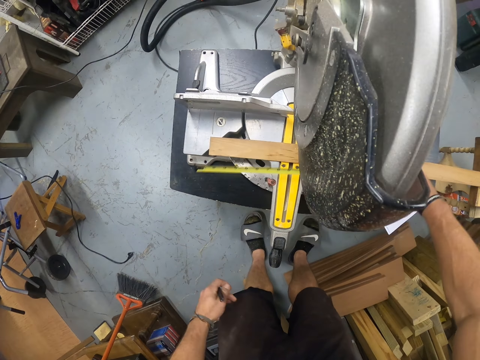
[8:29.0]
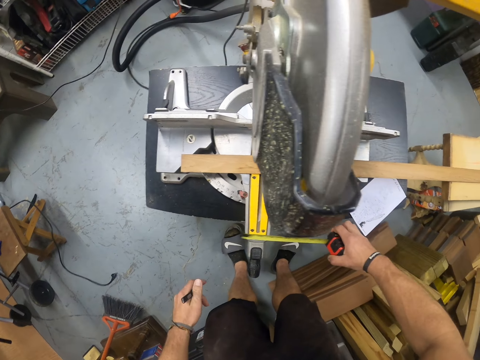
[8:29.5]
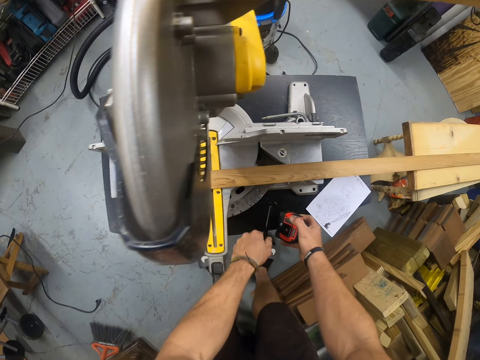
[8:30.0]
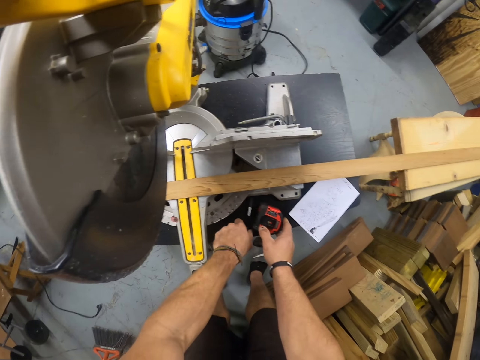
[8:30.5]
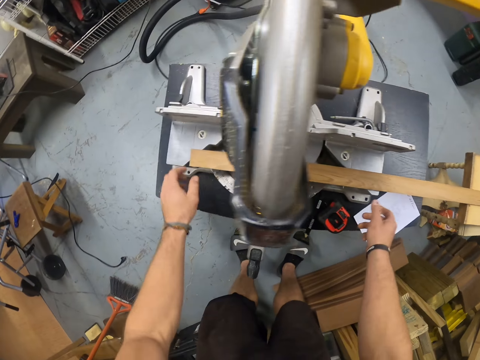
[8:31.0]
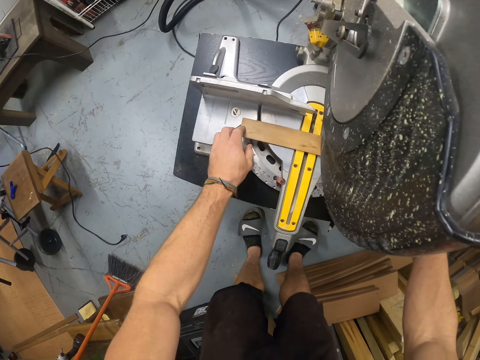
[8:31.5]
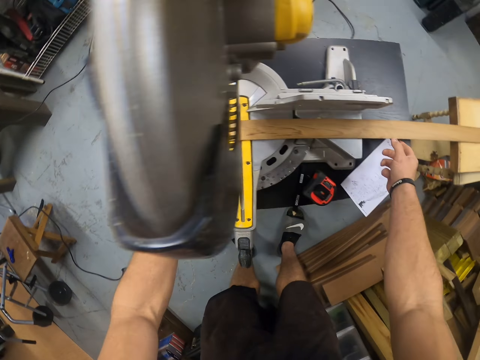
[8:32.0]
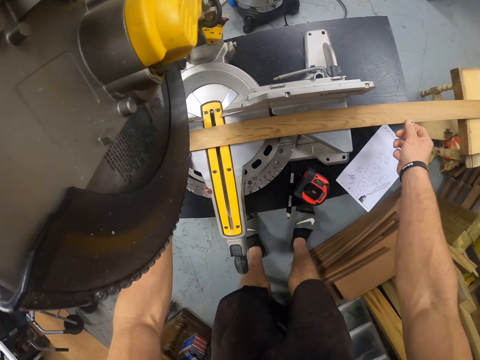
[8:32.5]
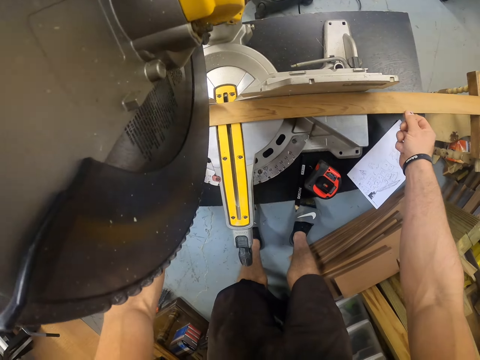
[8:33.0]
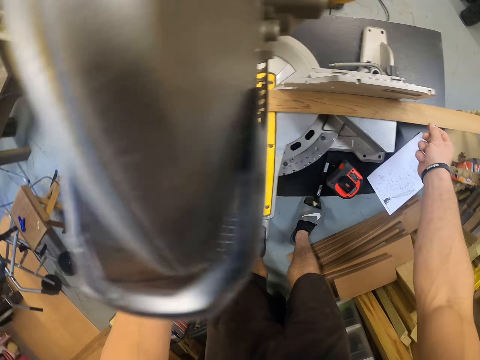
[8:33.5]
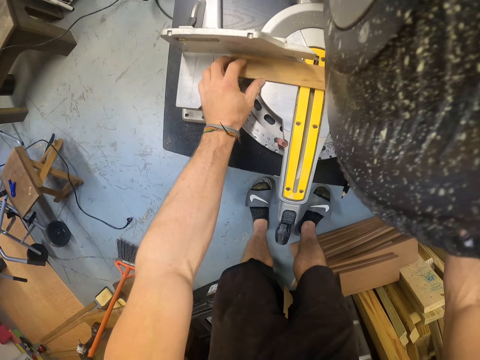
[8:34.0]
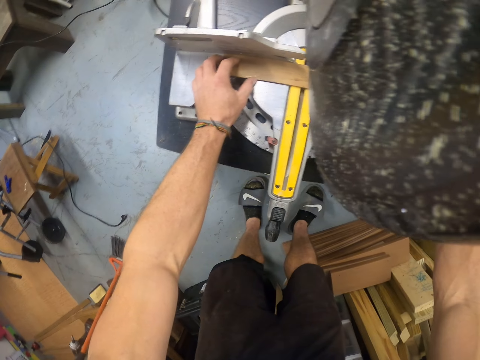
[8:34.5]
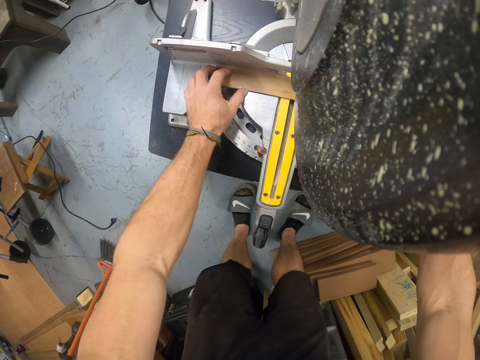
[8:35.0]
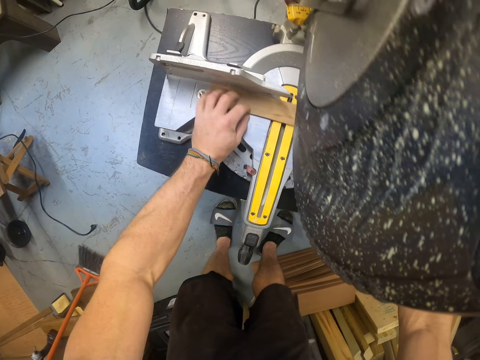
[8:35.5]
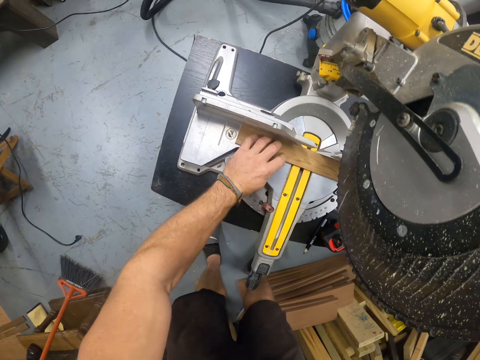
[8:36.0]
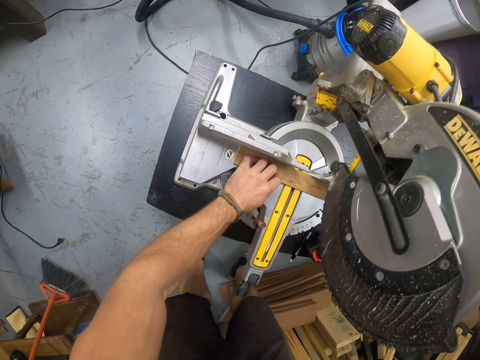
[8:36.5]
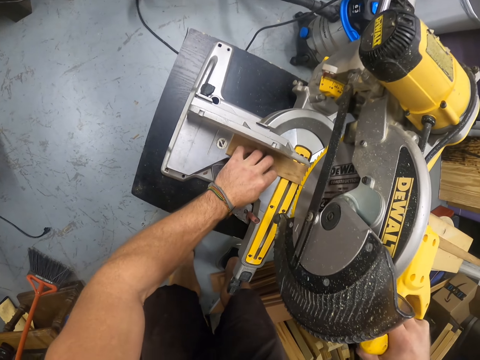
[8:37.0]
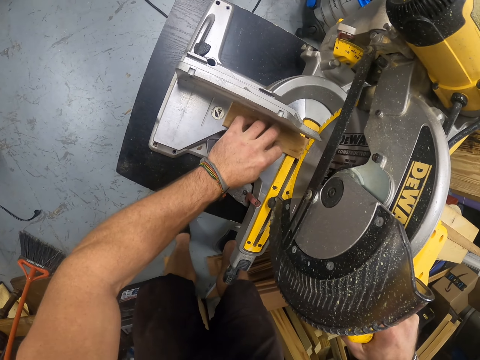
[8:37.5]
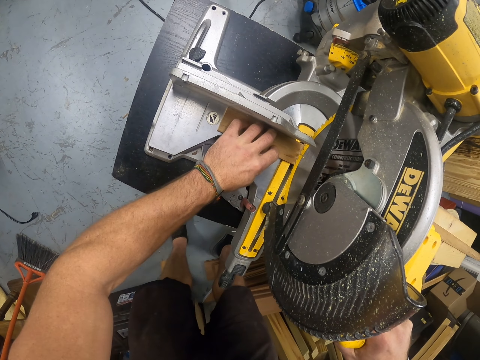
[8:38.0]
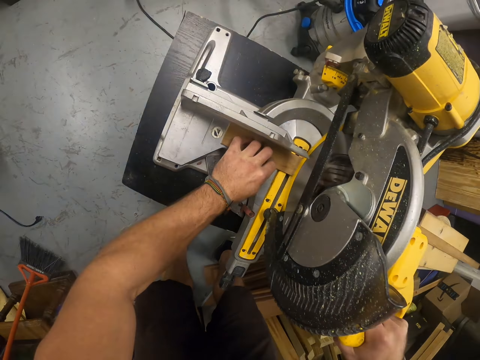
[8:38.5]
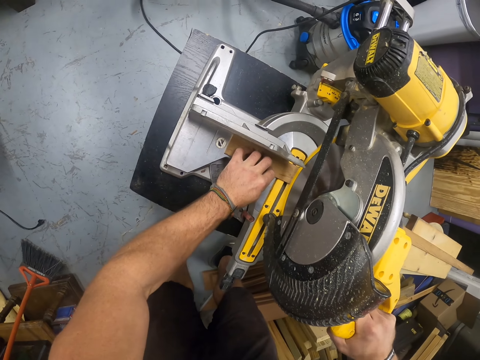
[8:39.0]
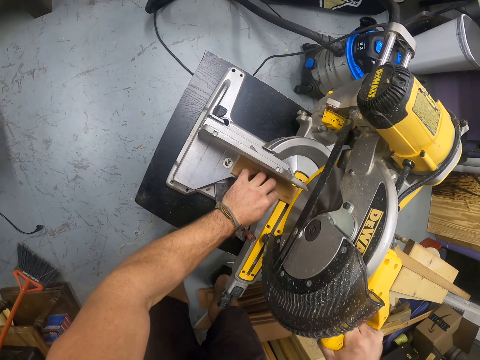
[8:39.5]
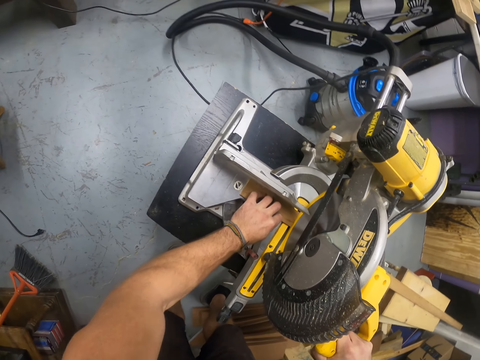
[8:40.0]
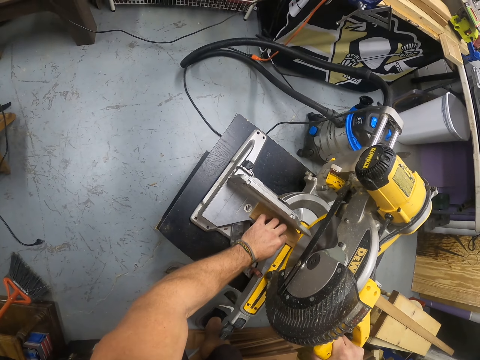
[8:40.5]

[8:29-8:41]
The camera wearer closes the tape with his right hand. He drops the pencil on the compound mitre saw table with his left hand. He drops the measuring tape on the compound mitre saw table with his right hand. He places the wood on the cutter machine. He adjusts the plywood on the compound mitre saw with both hands. He cuts the plywood with the compound mitre saw in his right hand.

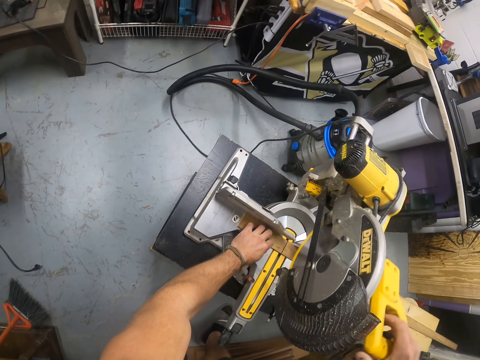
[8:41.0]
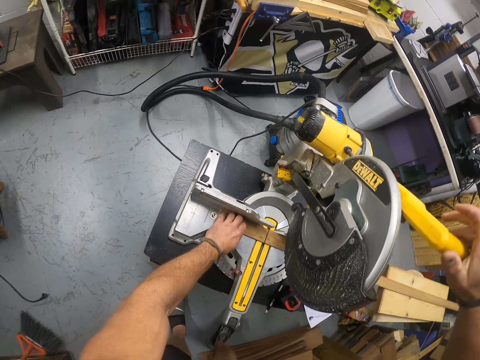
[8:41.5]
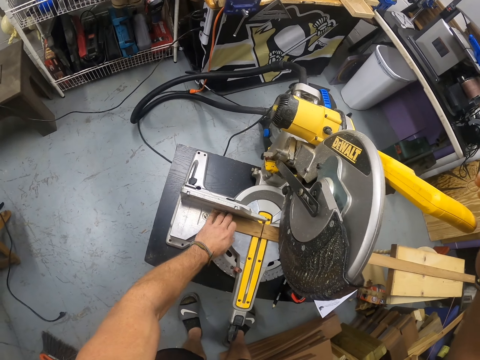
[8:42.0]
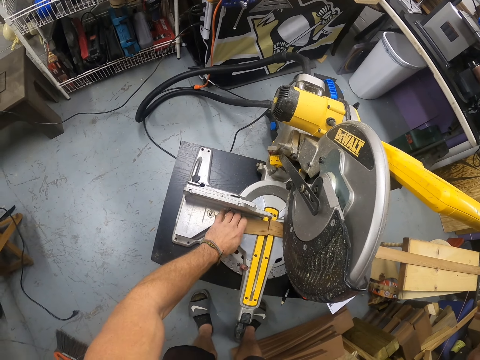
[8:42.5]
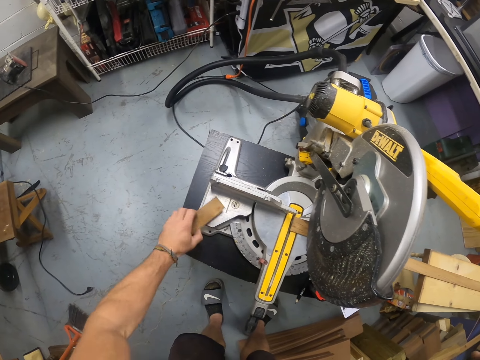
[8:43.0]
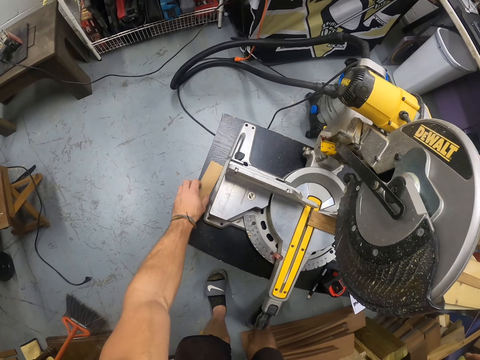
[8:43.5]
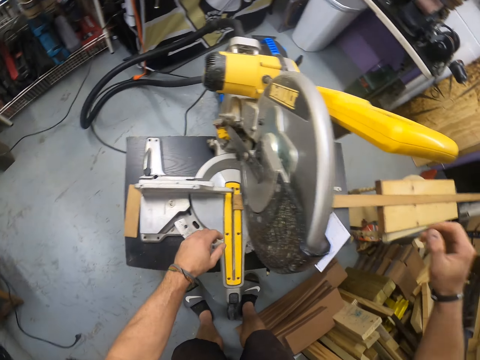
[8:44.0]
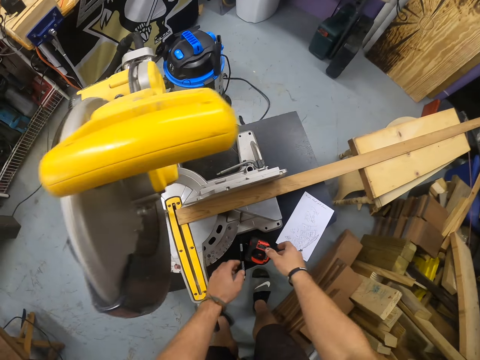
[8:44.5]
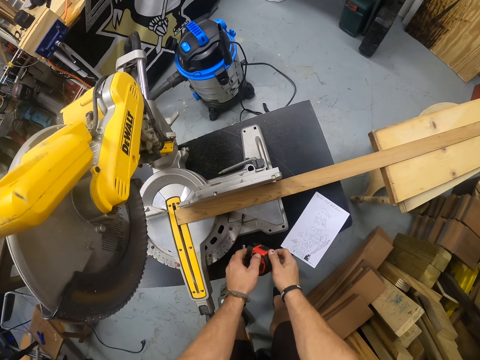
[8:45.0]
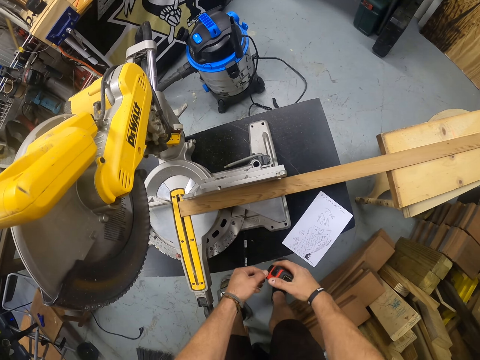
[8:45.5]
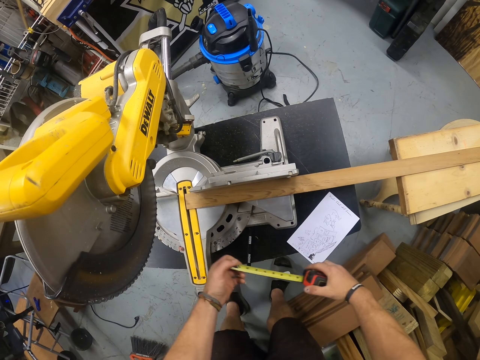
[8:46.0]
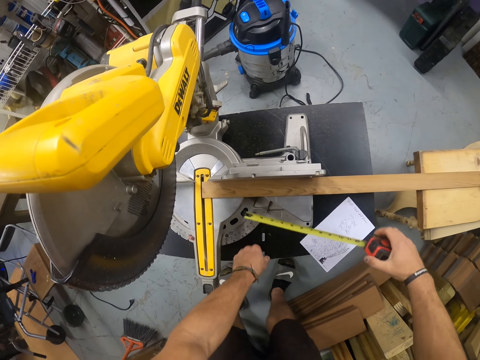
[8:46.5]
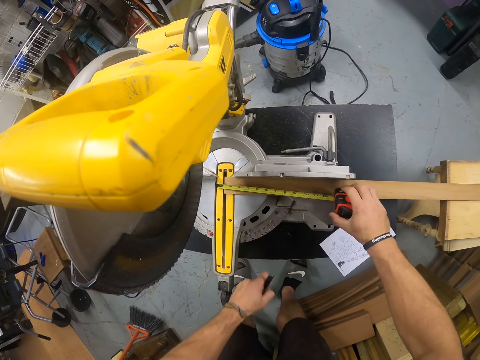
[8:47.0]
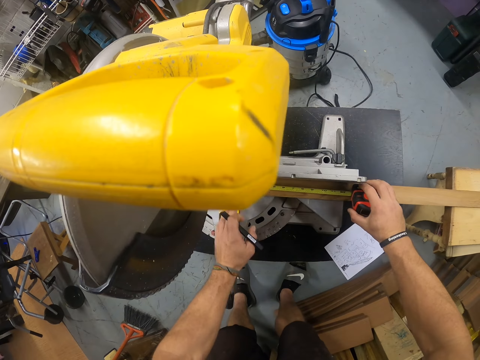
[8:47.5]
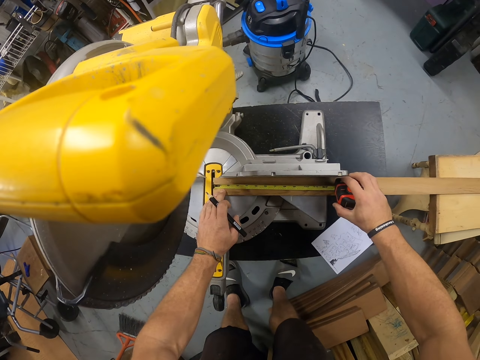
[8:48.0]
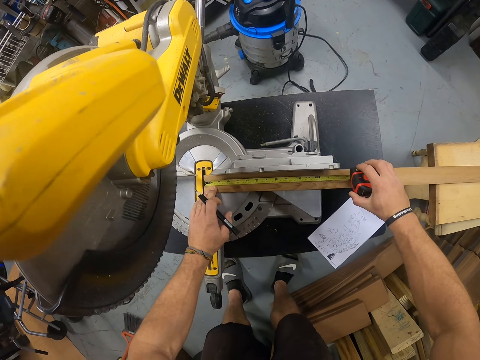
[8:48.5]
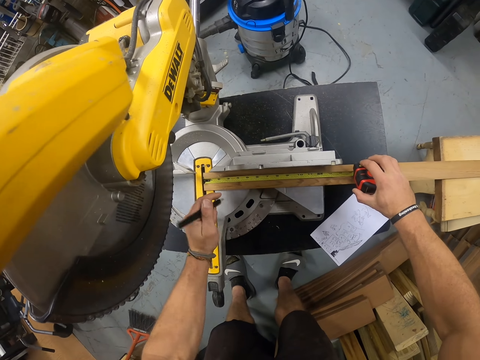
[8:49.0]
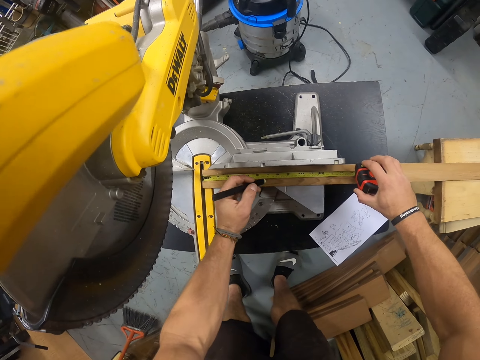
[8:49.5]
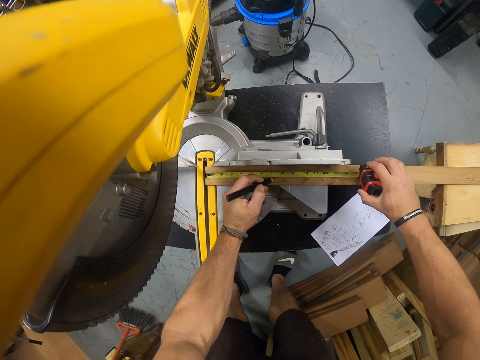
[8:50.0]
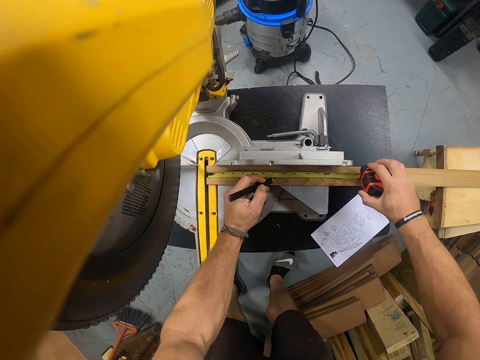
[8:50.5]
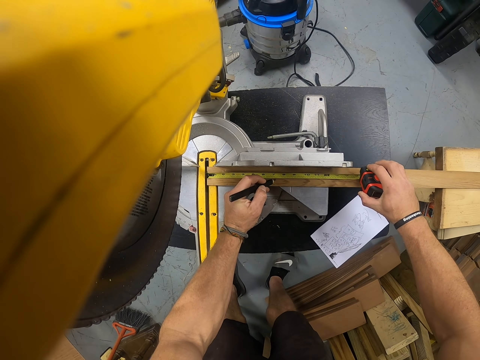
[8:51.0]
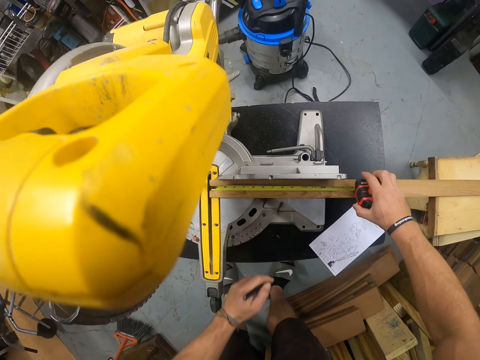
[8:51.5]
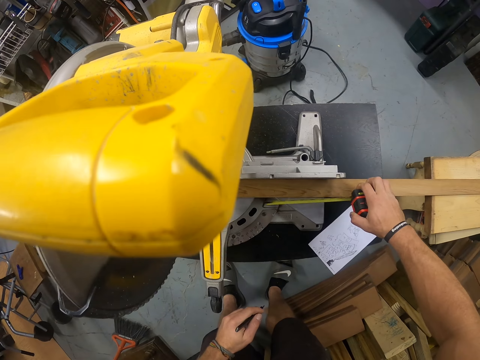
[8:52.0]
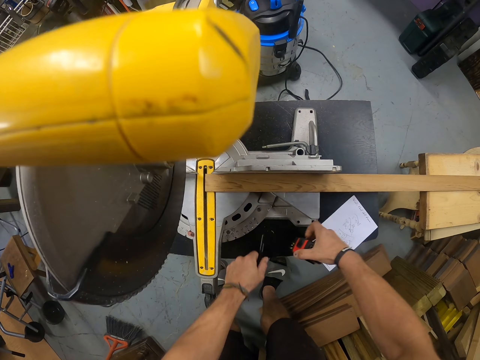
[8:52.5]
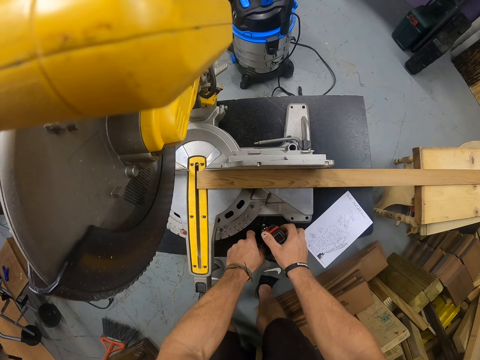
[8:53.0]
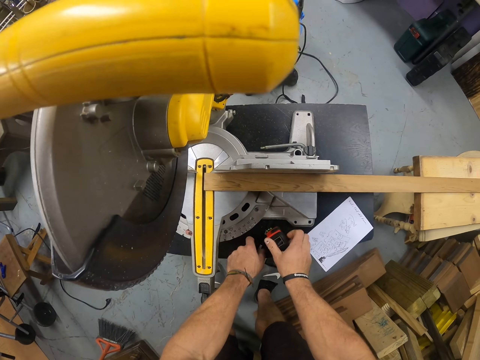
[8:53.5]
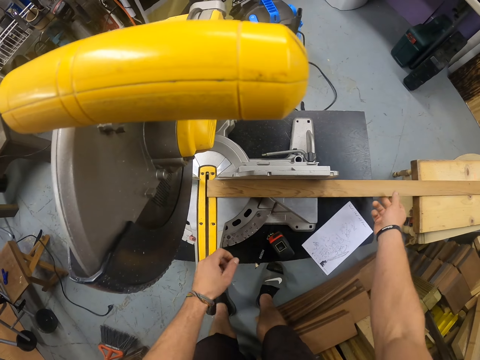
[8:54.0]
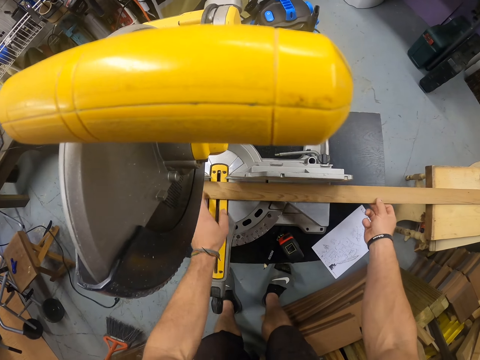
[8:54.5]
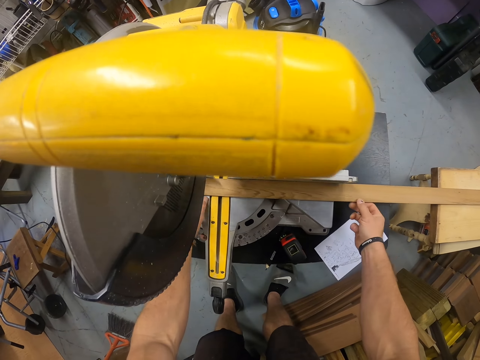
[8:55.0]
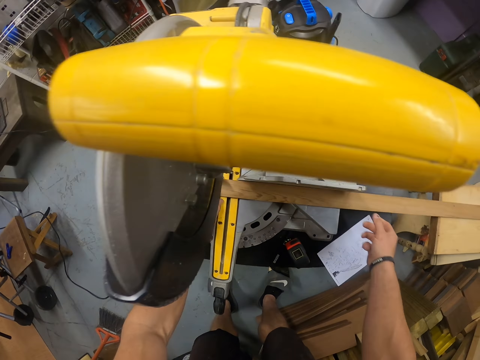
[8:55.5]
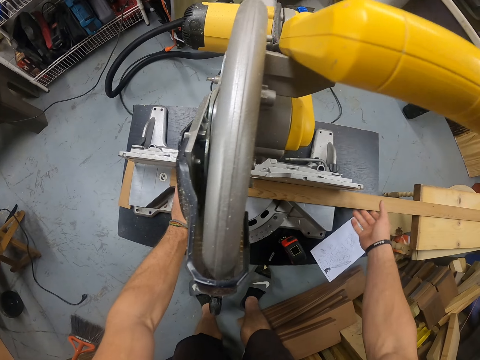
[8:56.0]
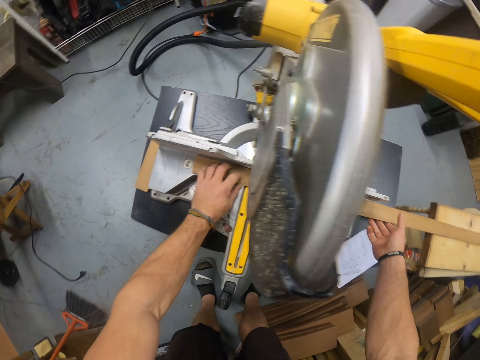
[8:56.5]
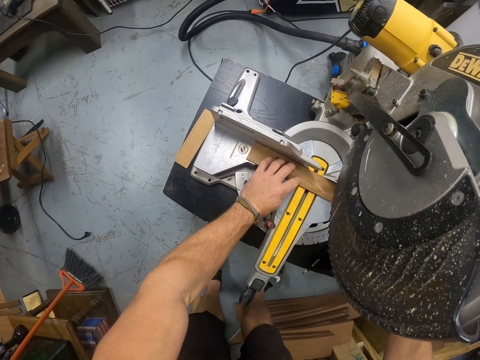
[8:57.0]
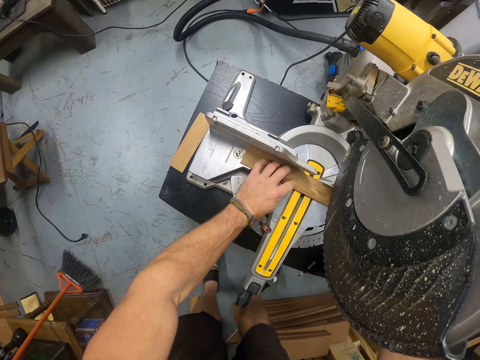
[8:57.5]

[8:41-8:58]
The camera wearer moves the piece of plywood on the compound mitre saw table with his left hand. He places the wood on the table. He picks the measuring tape from the compound mitre saw table with both hands. He opens the measuring tape with his left hand. He picks the pencil from the compound mitre saw table with his left hand. He measures the plywood on the compound mitre saw with the measuring tape in his right hand. He marks the plywood with the pencil in his left hand. He closes the measuring tape with his right hand. He drops the pencil on the compound mitre saw table with his left hand. He drops the measuring tape on the compound mitre saw table with his right hand. He adjusts the plywood on the compound mitre saw with both hands.
